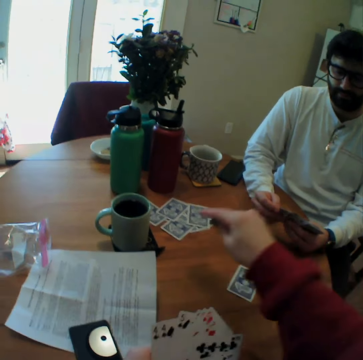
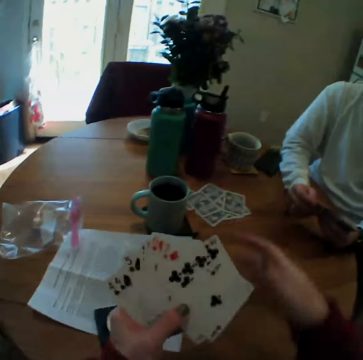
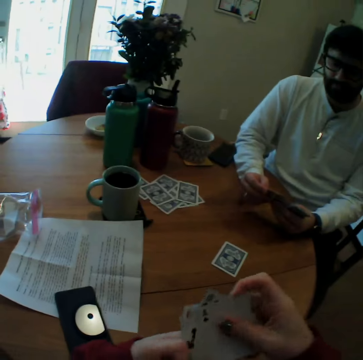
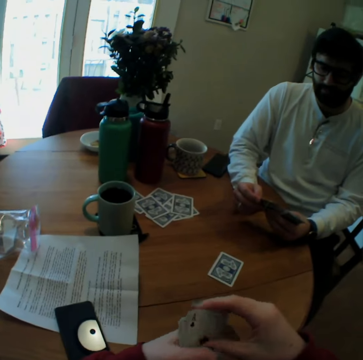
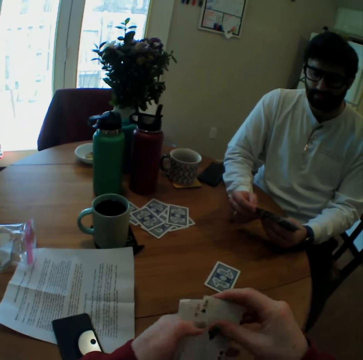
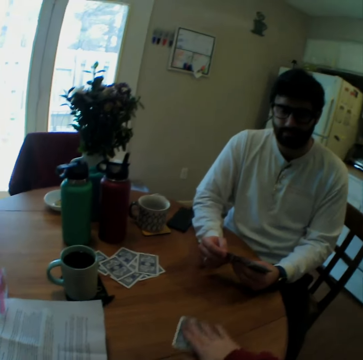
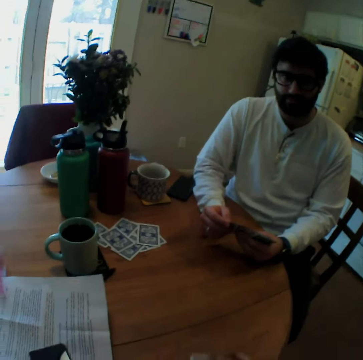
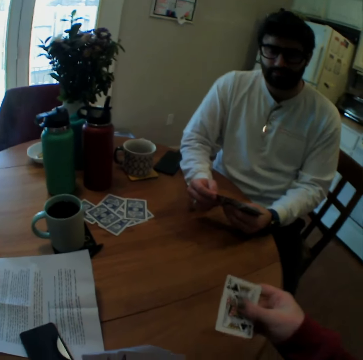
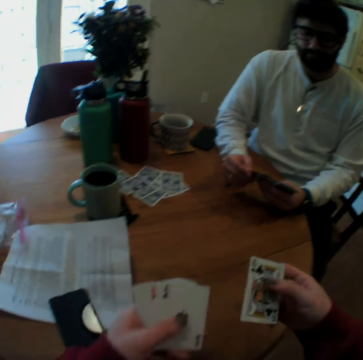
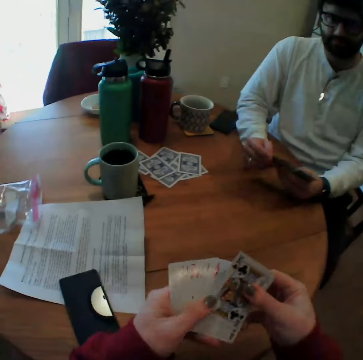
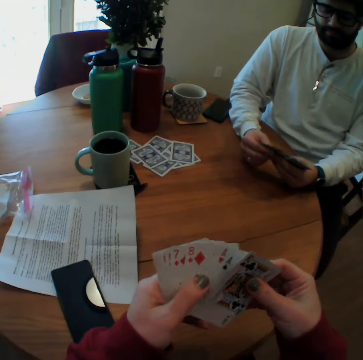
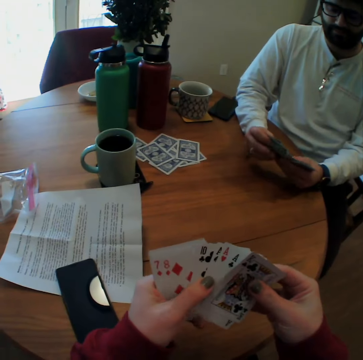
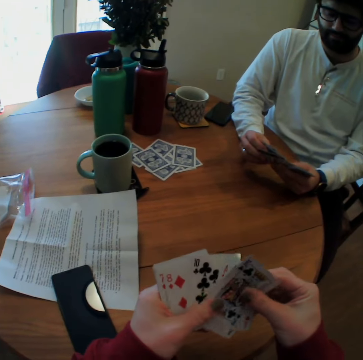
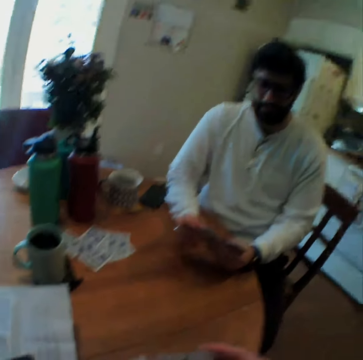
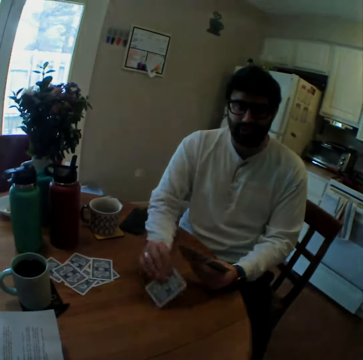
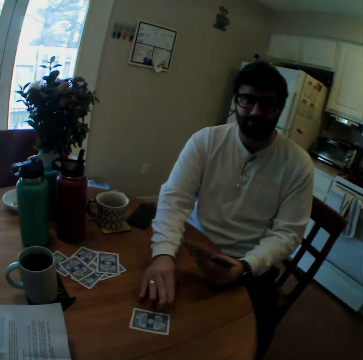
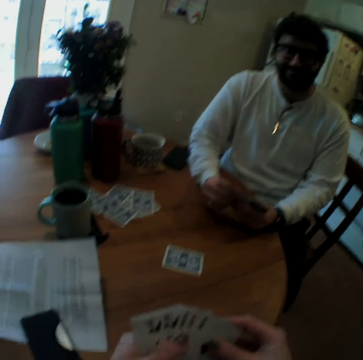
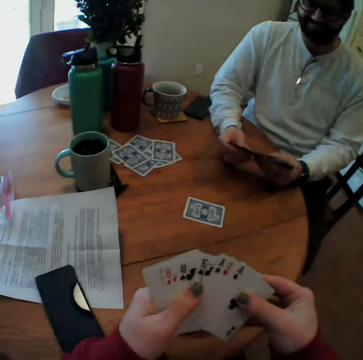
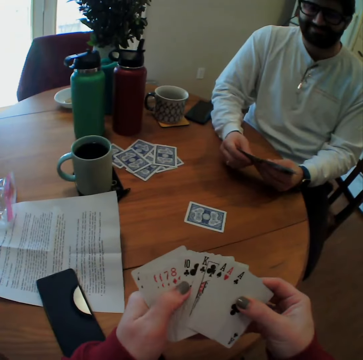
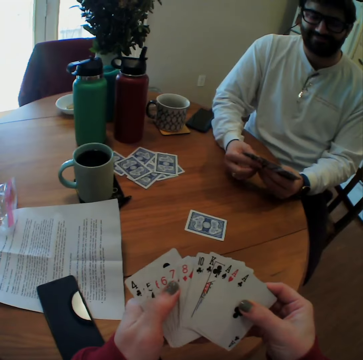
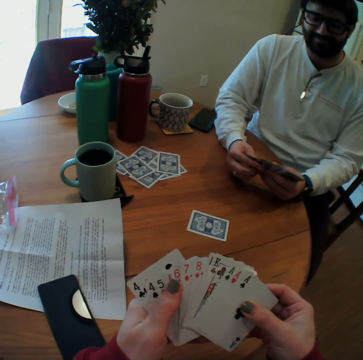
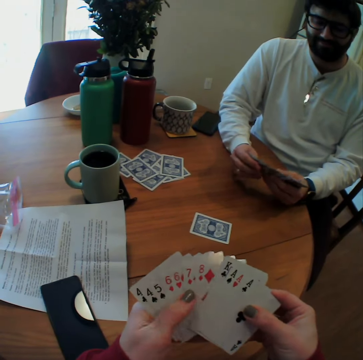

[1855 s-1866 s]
The camera wearer puts a play card on the table. They arrange play cards. They take a play card on the table. They look on the play card. They arrange the play cards. A man arranges play cards. The camera wearer mixes cards. The man plays a card game with the camera wearer and puts a card on the table.

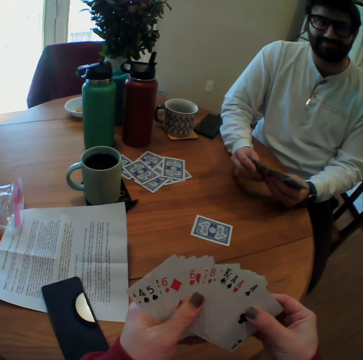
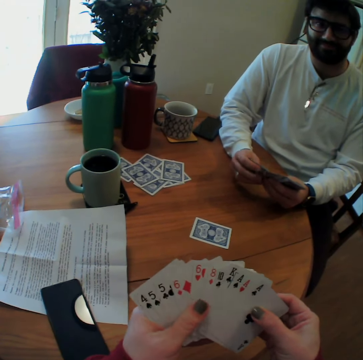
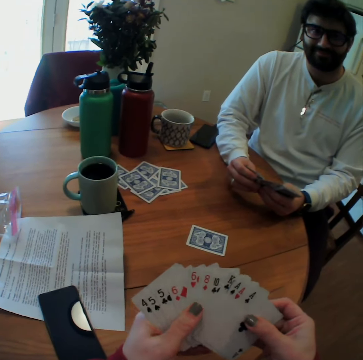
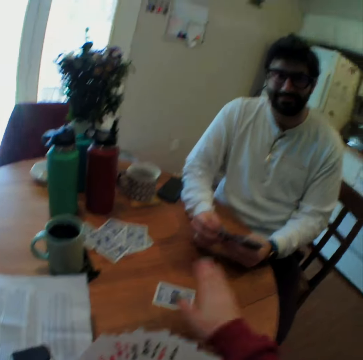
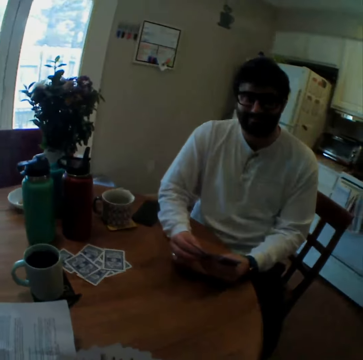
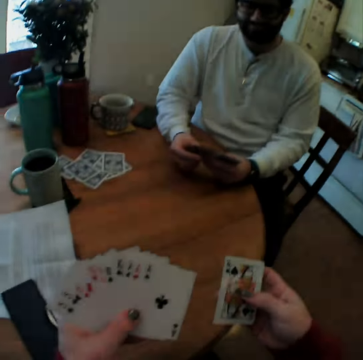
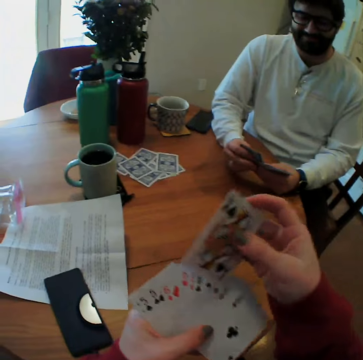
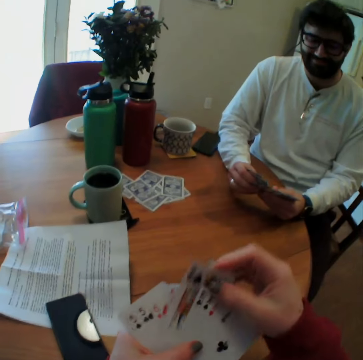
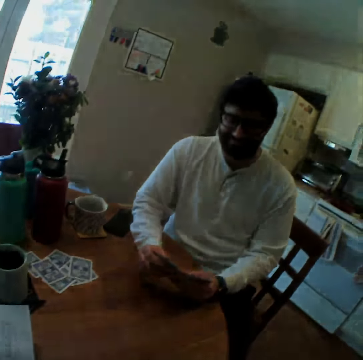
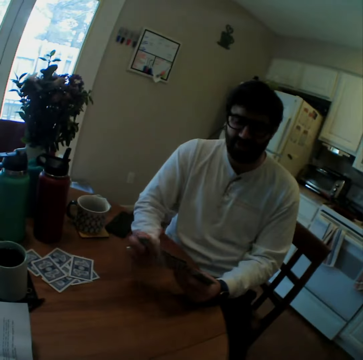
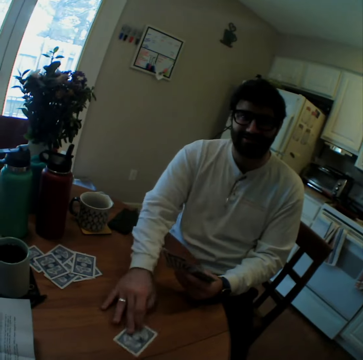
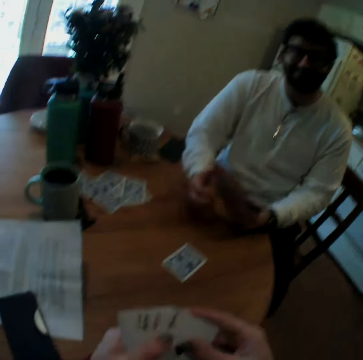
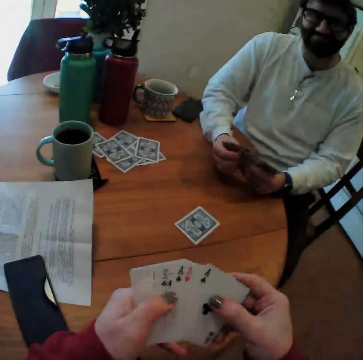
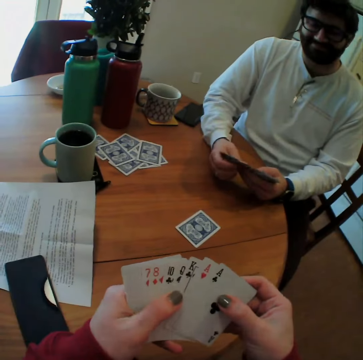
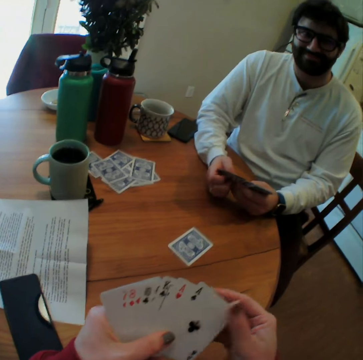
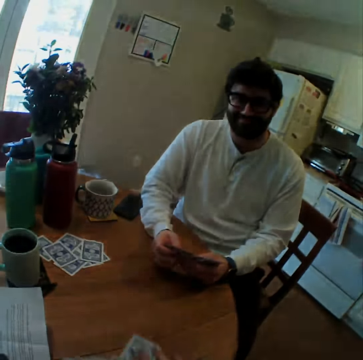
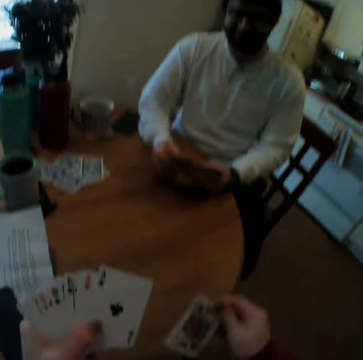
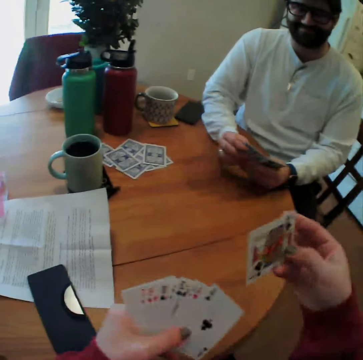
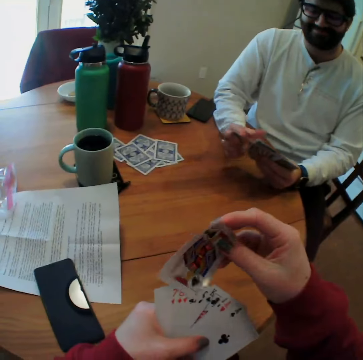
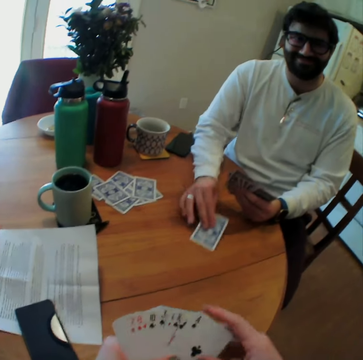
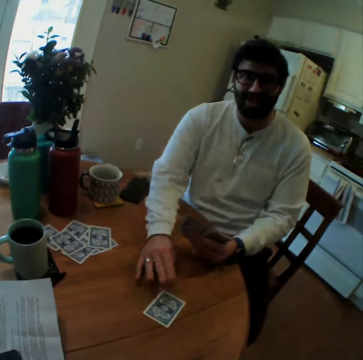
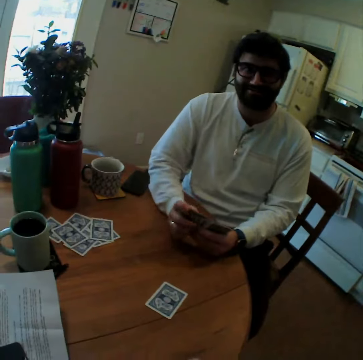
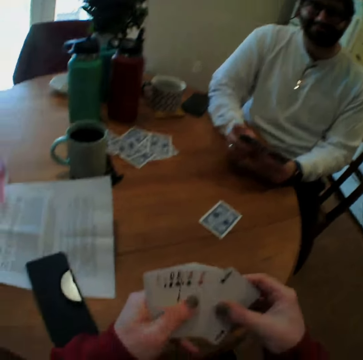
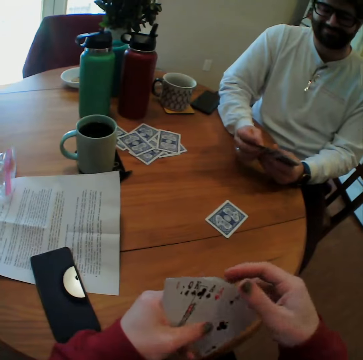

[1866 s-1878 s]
The camera wearer takes a play card on the table. They put the play card together. A man plays a card game with the camera wearer and puts a card on the table. The camera wearer takes the play card. They put the play cards together. The man speaks, plays a card game, and puts a card on the table.

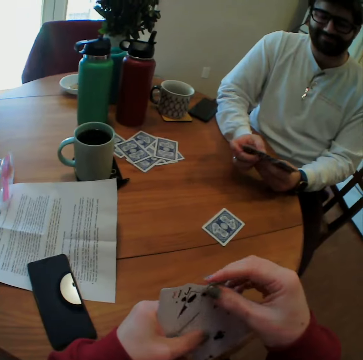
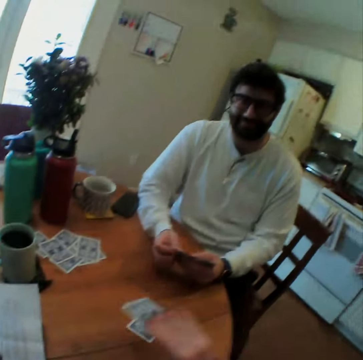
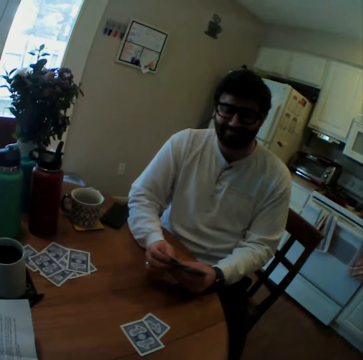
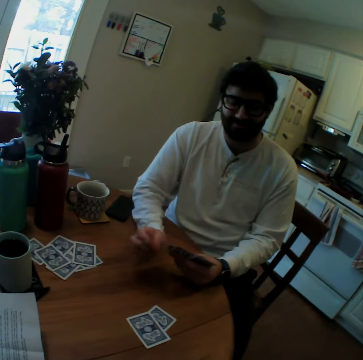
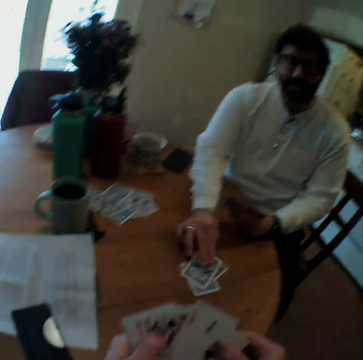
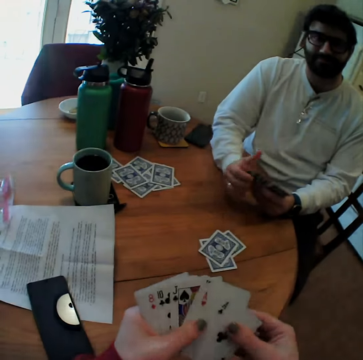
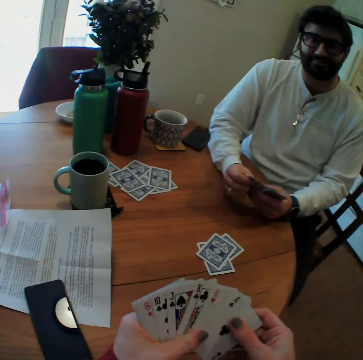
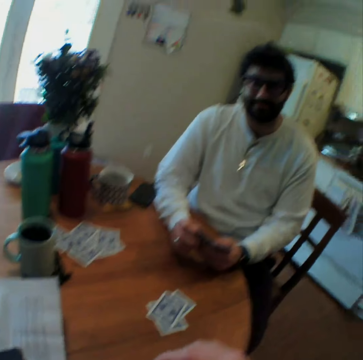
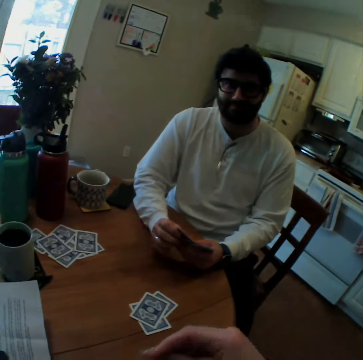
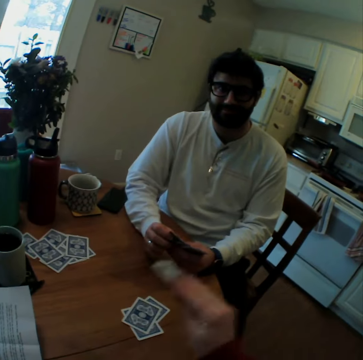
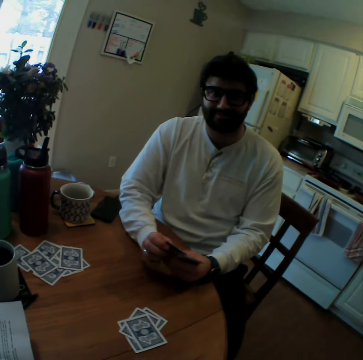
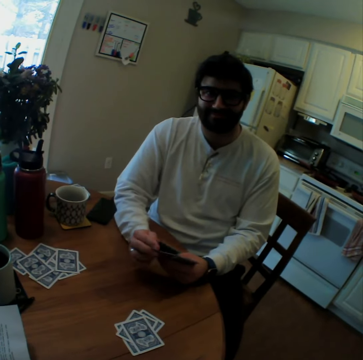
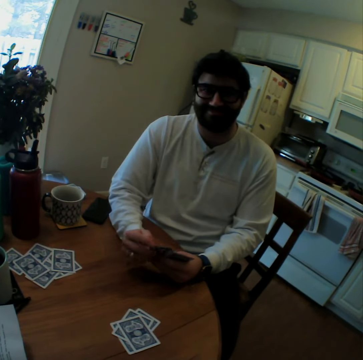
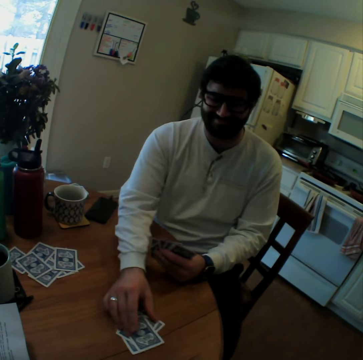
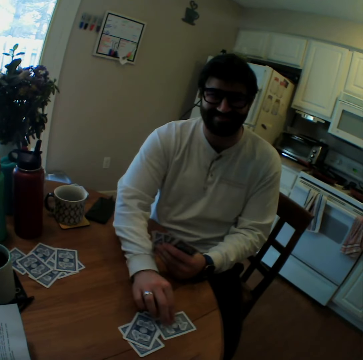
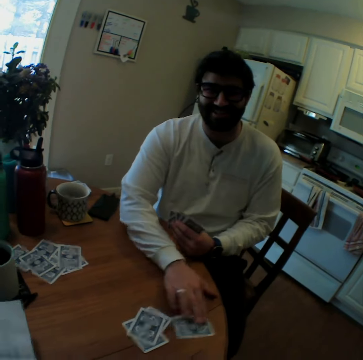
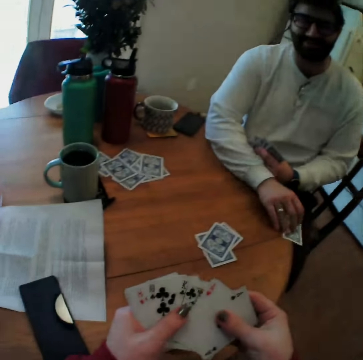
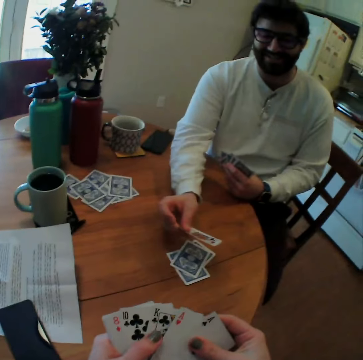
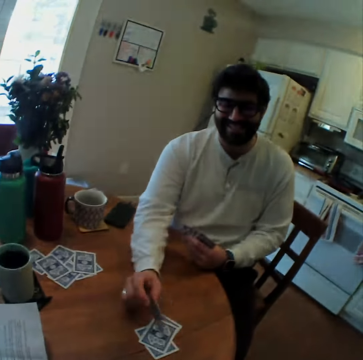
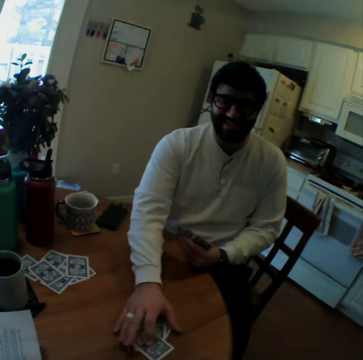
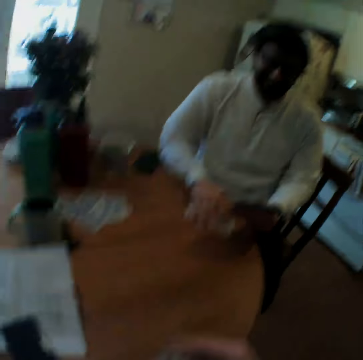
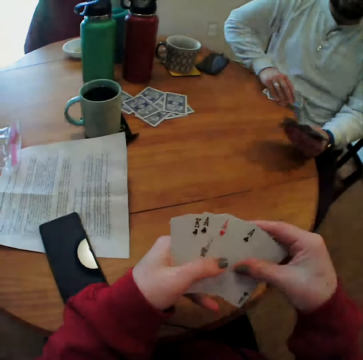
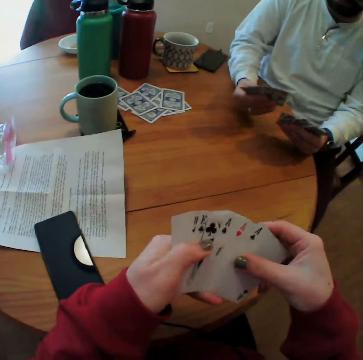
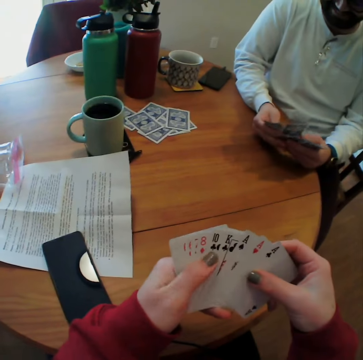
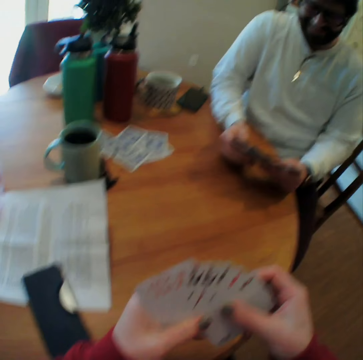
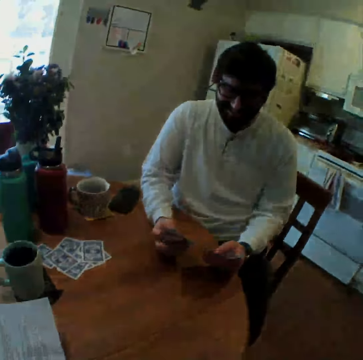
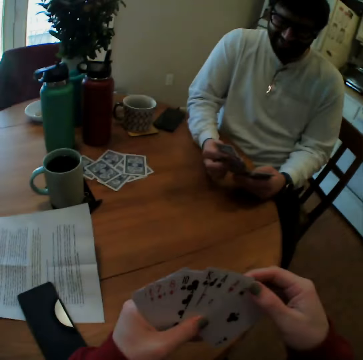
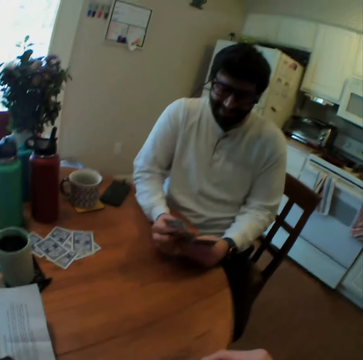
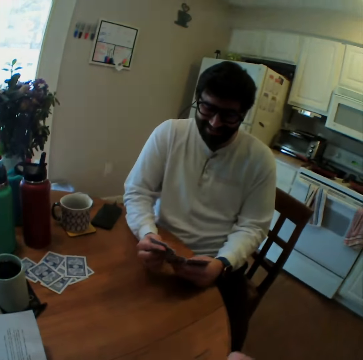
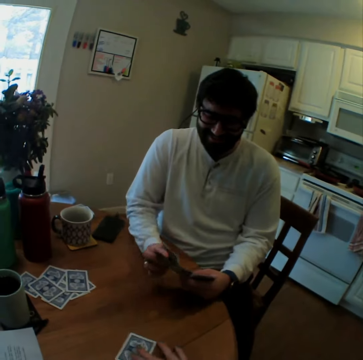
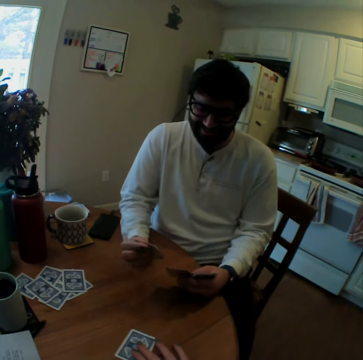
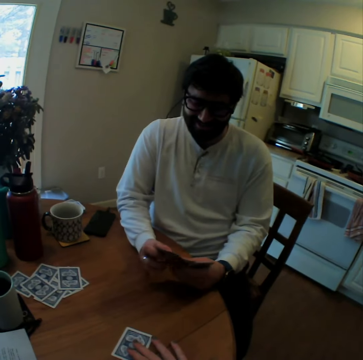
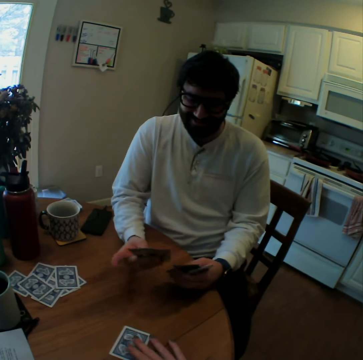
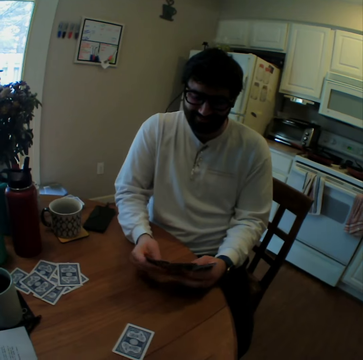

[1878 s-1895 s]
The camera wearer speaks and plays a card game with a man. The man plays a card game with the camera wearer and puts a card on the table. The camera wearer plays a card game with the man and puts a card on the table. The man takes the play card from the table, turns the play cards, puts the play card on the table, and takes the play cards. The camera wearer arranges play cards. The man arranges play cards. The camera wearer plays a card game with the man.
